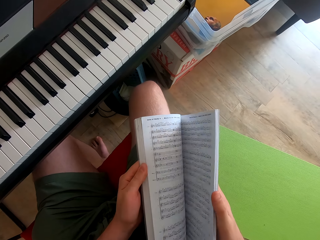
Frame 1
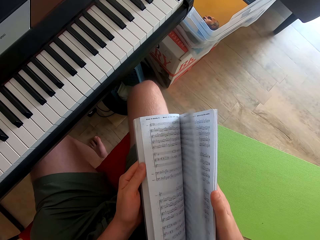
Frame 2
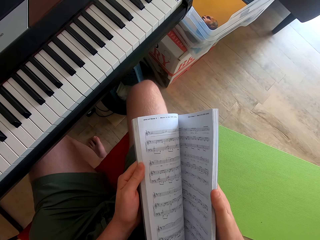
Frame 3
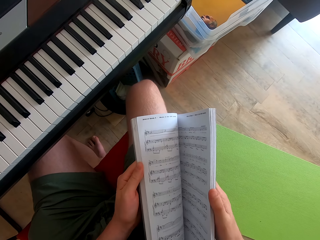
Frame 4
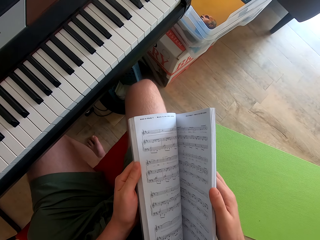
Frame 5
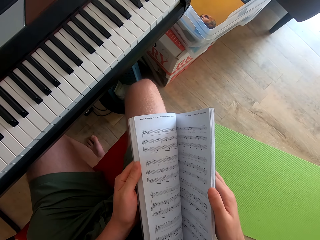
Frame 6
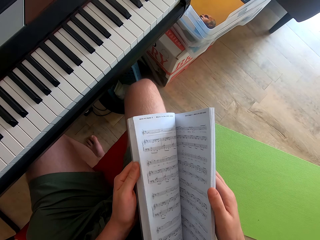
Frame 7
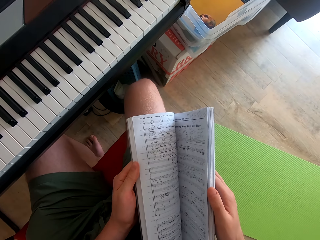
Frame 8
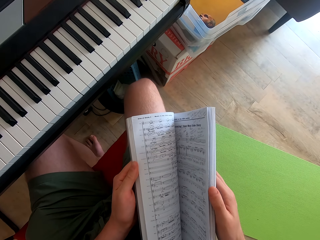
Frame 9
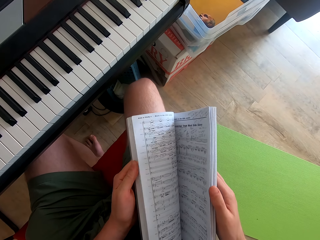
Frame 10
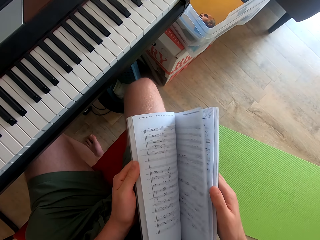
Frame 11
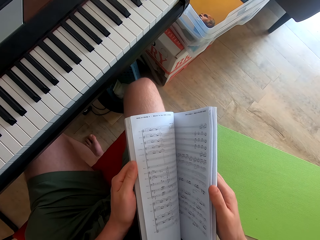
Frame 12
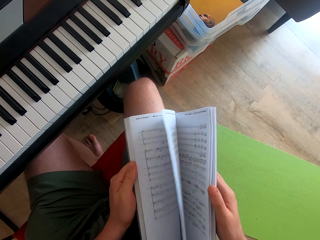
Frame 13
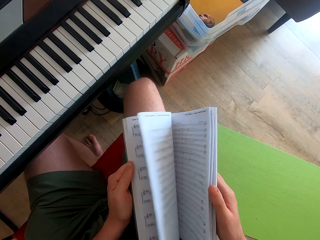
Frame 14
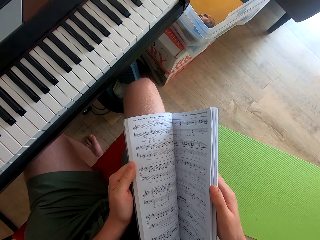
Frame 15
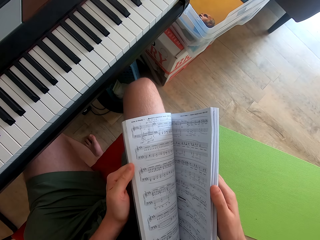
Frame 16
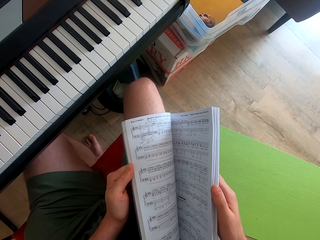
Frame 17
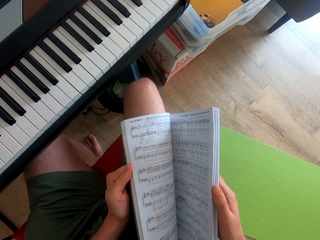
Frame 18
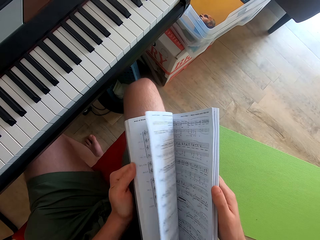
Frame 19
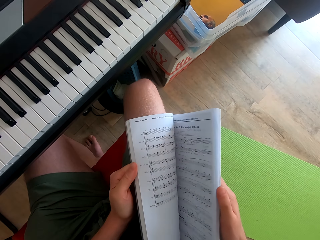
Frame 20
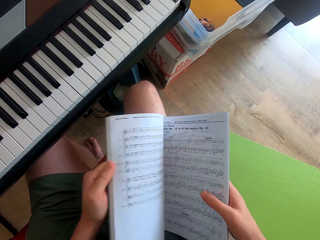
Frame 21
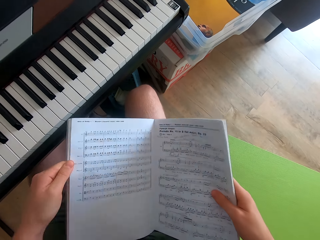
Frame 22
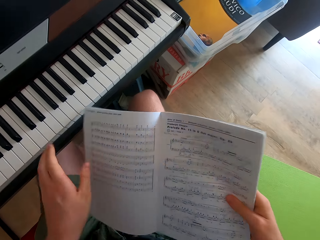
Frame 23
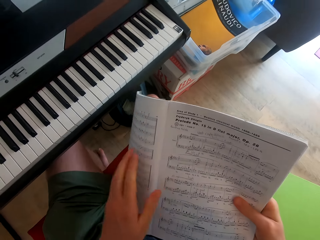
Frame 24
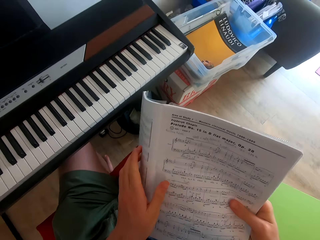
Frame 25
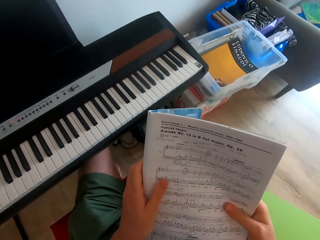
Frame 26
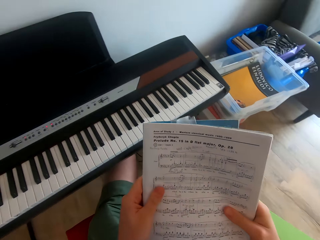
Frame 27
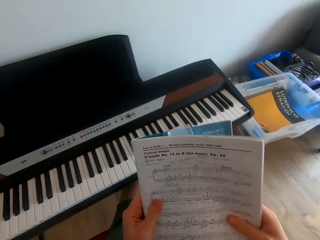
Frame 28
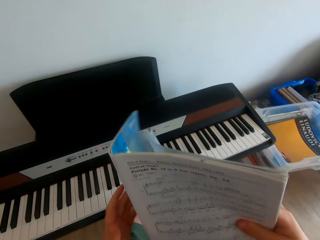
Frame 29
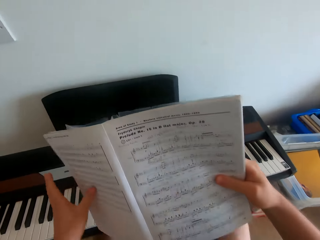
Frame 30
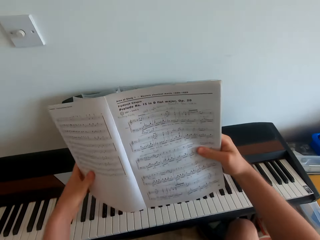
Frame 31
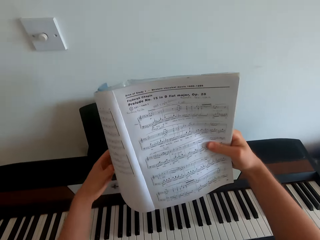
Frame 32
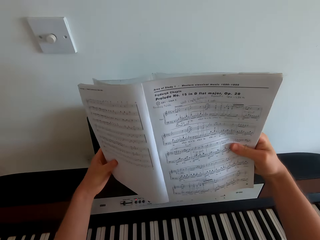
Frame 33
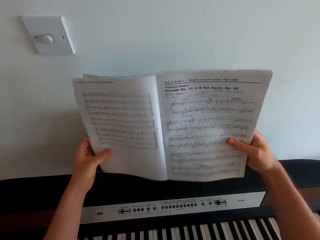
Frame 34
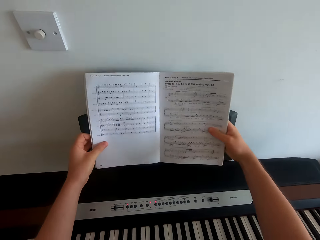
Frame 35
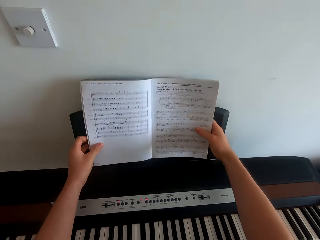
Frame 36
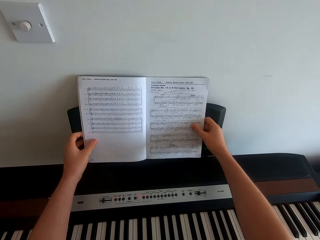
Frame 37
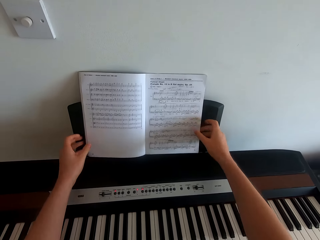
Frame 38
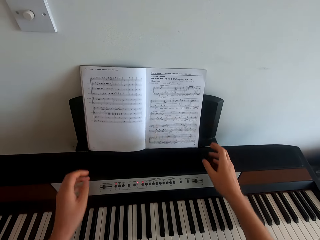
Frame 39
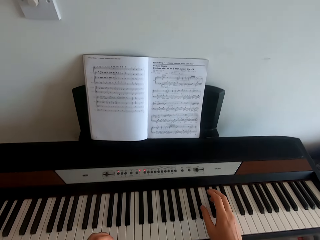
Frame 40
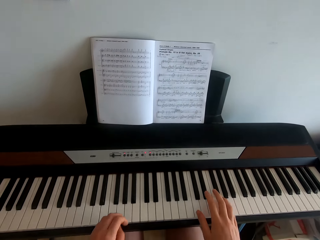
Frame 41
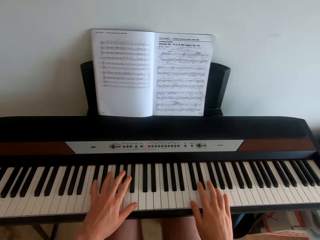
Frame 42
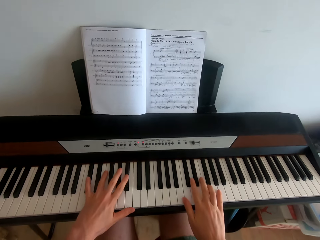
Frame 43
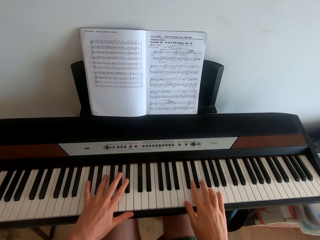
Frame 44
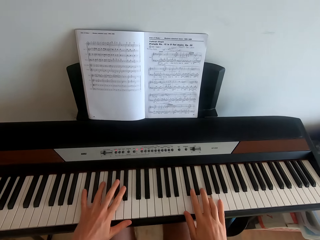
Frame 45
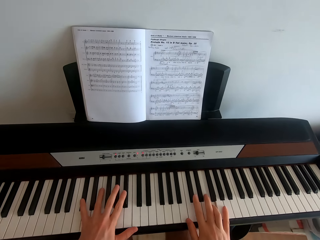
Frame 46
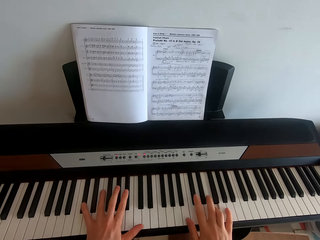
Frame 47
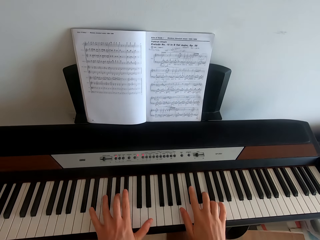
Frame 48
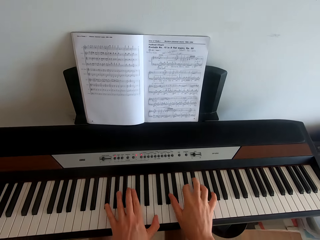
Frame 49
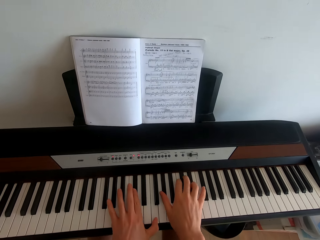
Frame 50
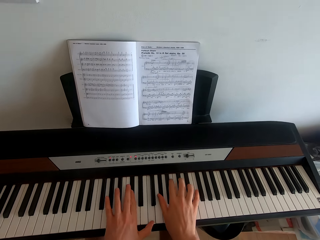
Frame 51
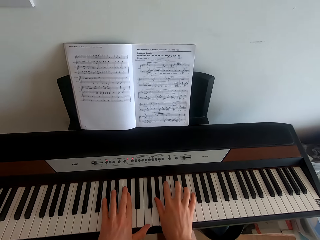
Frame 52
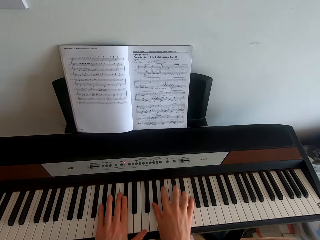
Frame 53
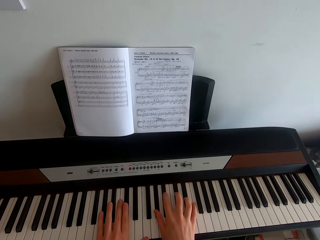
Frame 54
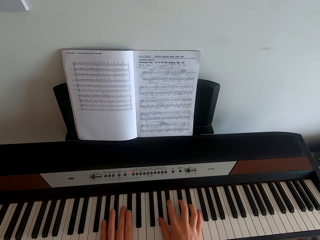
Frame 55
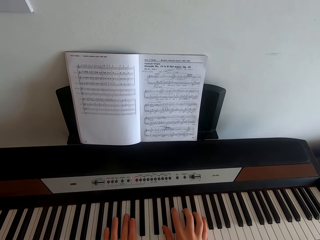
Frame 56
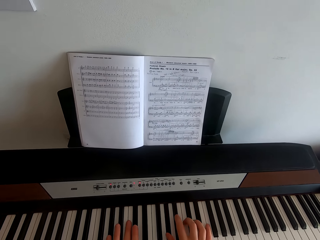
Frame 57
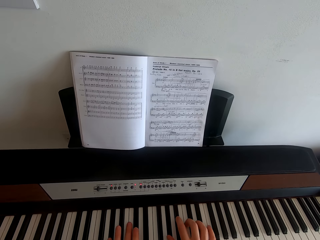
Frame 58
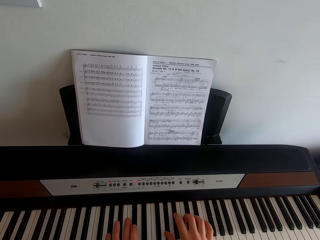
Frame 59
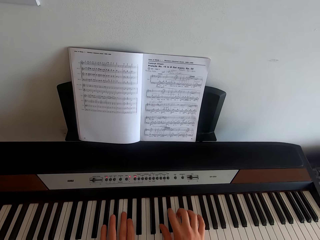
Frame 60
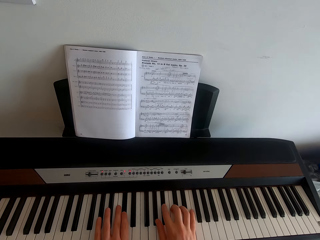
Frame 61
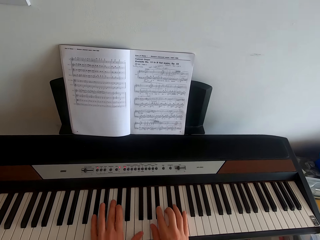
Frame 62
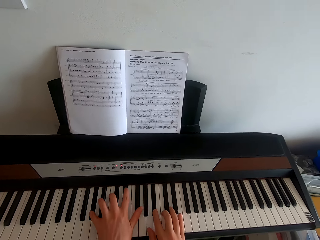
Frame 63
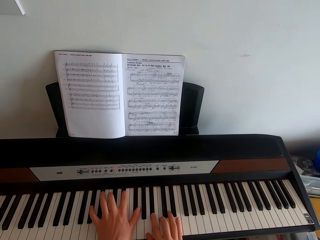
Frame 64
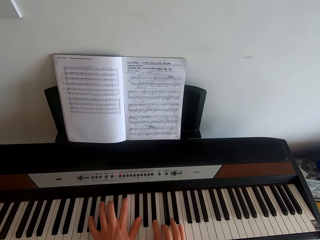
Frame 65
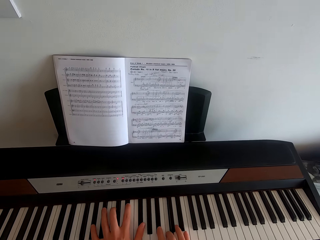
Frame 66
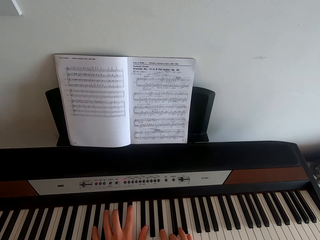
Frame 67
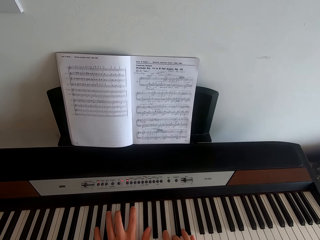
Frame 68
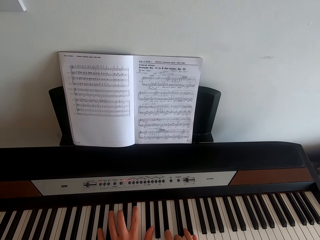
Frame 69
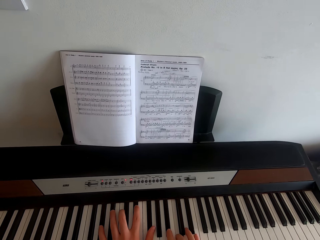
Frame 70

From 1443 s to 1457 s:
The camera wearer swings both hands. They fold the hymn book. They place the hymn book on the music rack. They swing both hands. They play the piano.

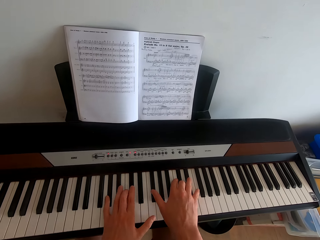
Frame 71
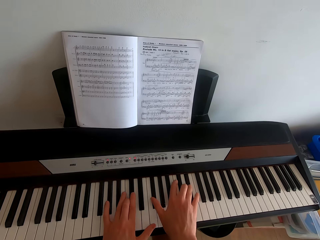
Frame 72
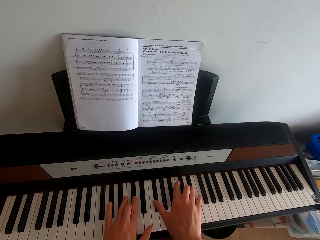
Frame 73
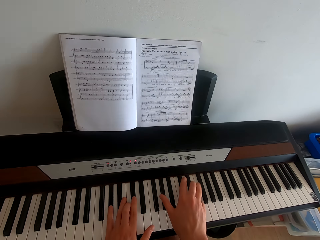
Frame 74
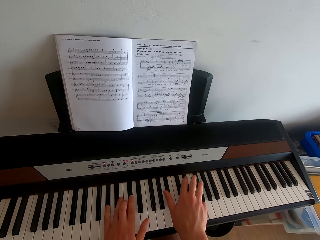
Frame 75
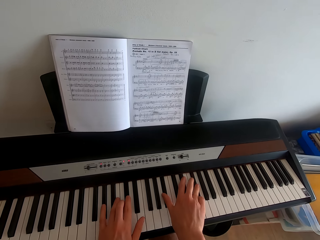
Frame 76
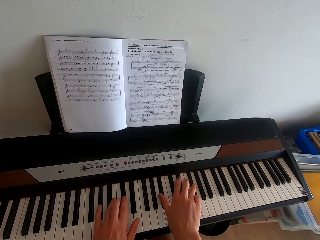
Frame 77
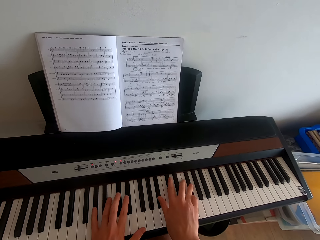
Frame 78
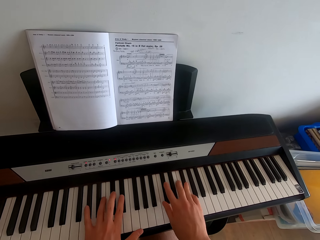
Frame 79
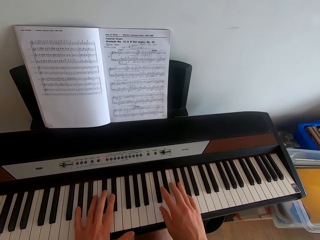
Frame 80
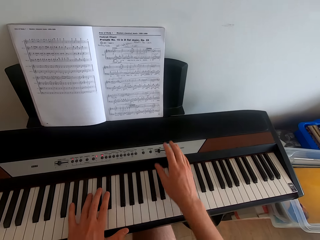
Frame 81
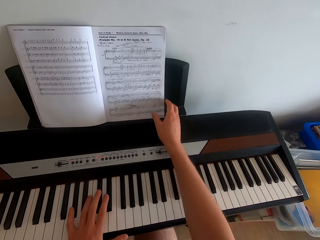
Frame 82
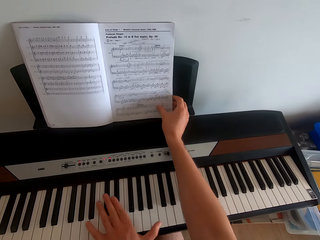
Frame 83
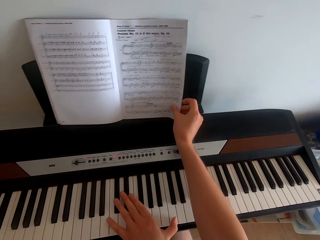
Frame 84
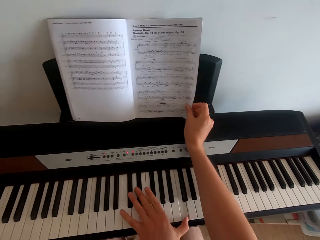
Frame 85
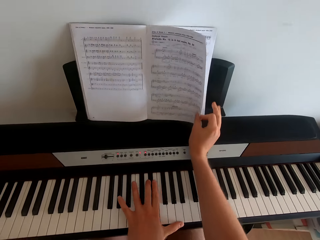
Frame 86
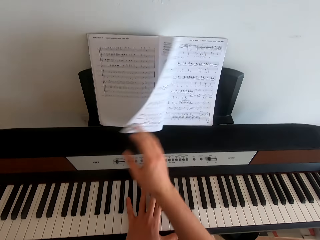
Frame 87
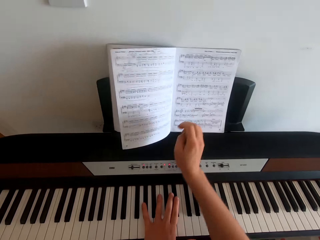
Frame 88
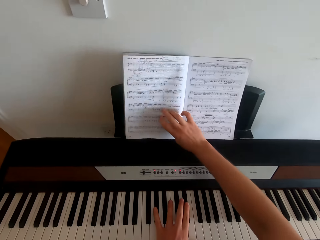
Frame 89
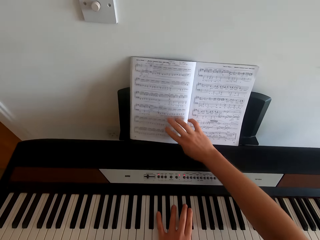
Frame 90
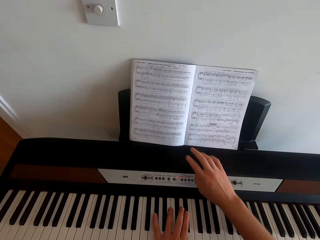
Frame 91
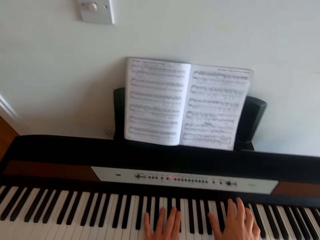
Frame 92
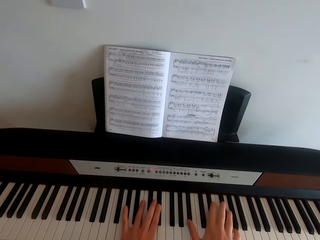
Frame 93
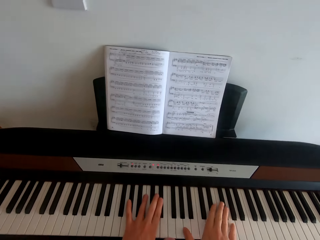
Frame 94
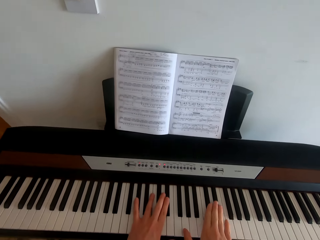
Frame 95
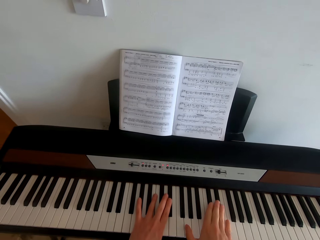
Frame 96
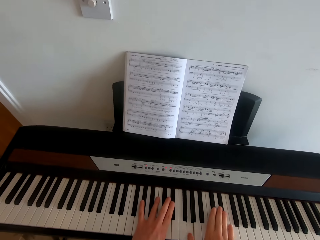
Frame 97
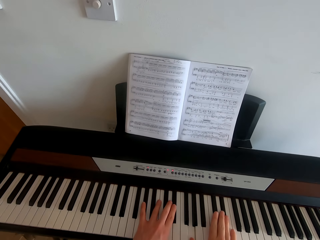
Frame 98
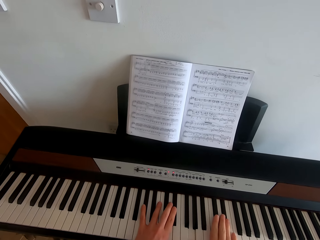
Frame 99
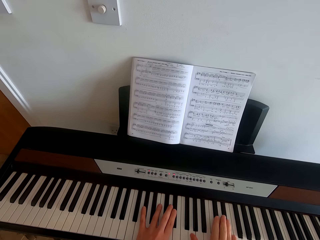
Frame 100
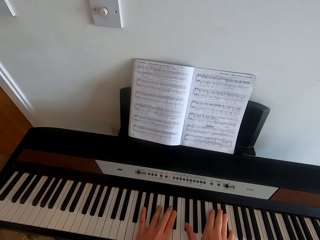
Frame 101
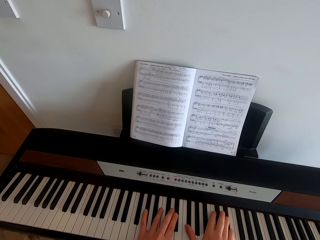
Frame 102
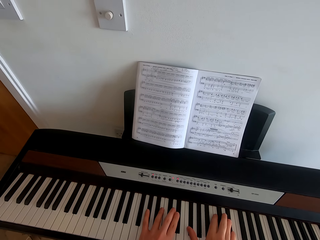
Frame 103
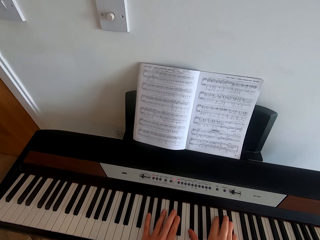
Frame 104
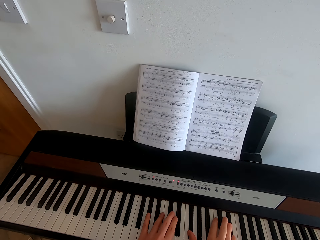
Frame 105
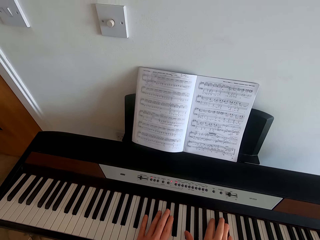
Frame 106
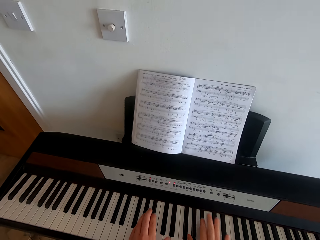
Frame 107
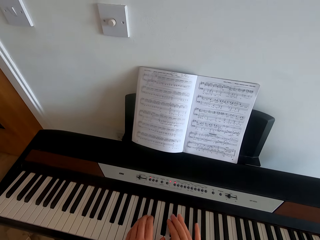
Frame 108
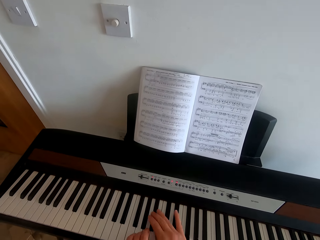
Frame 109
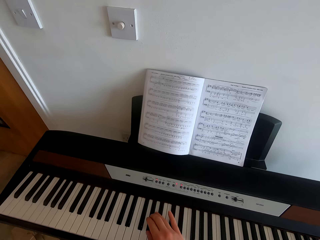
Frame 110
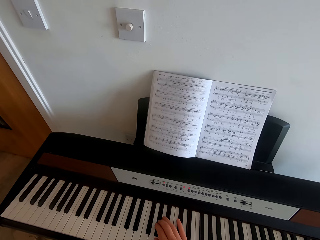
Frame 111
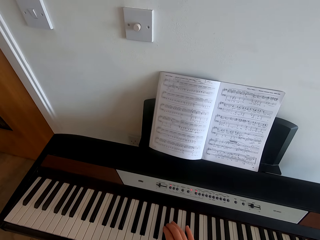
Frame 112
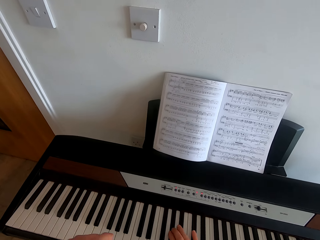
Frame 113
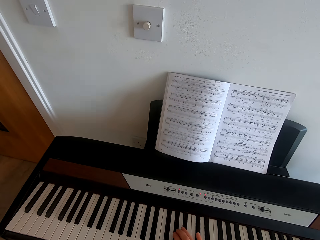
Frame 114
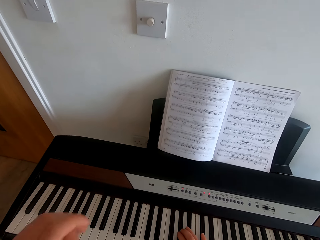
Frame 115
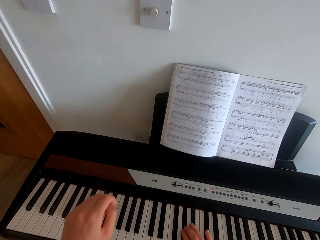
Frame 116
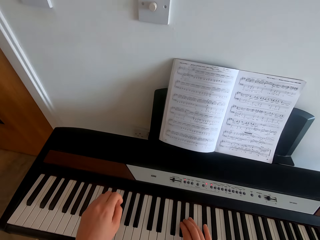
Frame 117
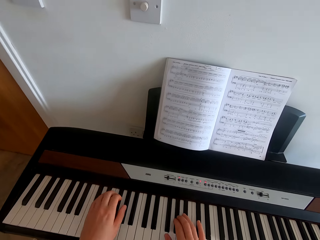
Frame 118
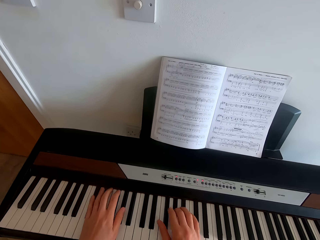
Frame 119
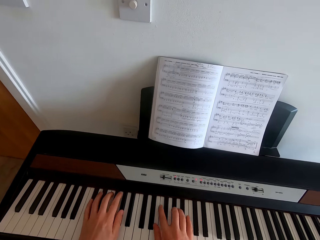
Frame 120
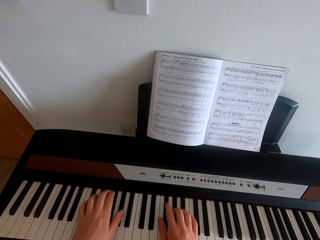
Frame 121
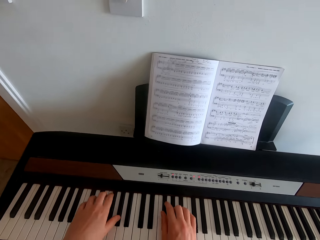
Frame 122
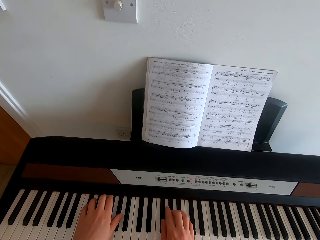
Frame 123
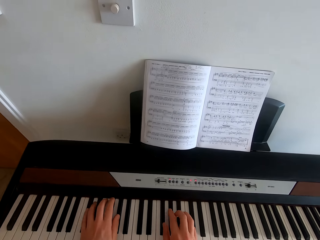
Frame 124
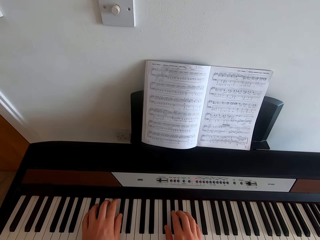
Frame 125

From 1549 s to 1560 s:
The camera wearer swings the right hand. They turn the page of the hymn book with the right hand. They swing the right hand. They play the piano.
